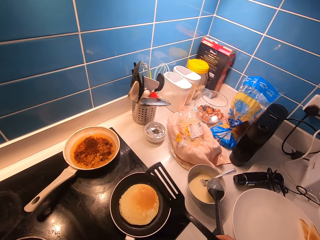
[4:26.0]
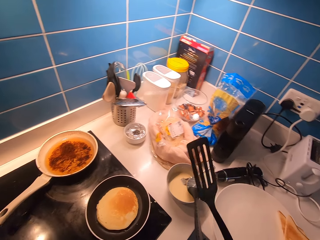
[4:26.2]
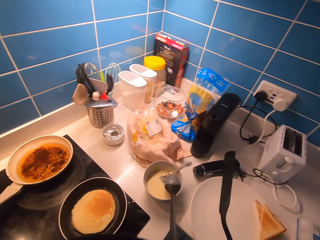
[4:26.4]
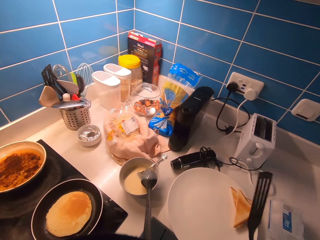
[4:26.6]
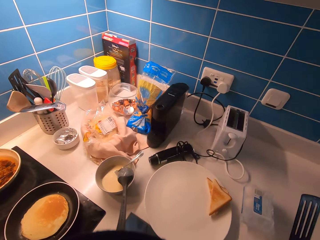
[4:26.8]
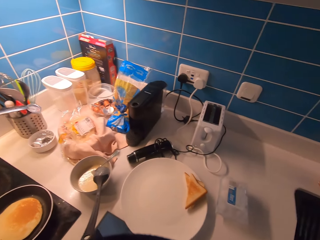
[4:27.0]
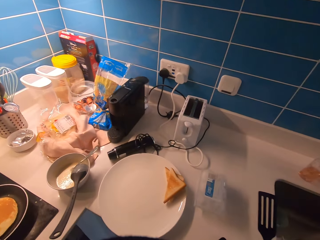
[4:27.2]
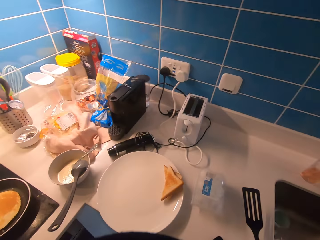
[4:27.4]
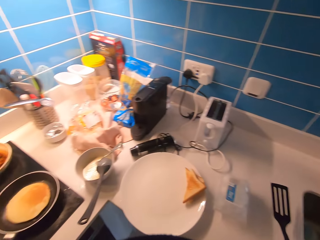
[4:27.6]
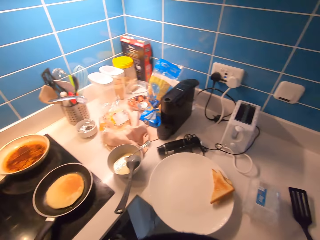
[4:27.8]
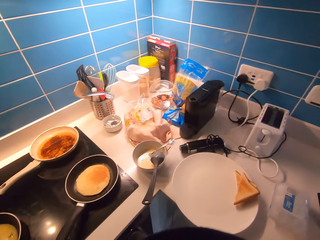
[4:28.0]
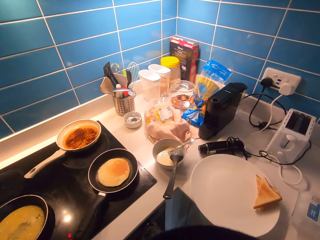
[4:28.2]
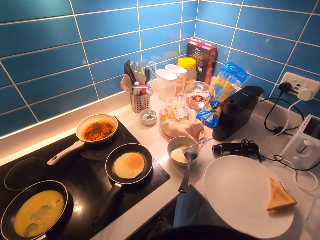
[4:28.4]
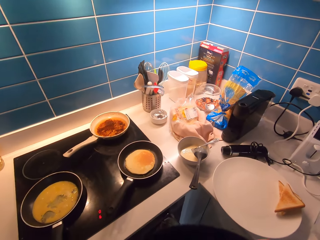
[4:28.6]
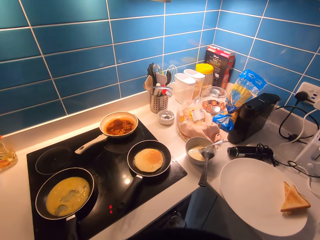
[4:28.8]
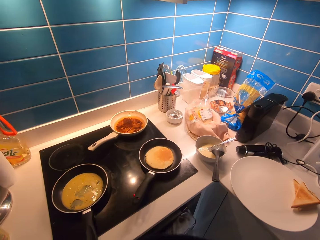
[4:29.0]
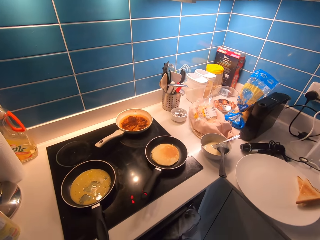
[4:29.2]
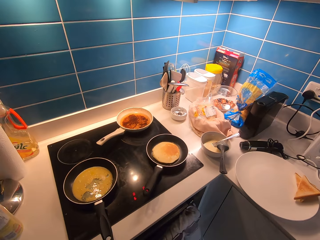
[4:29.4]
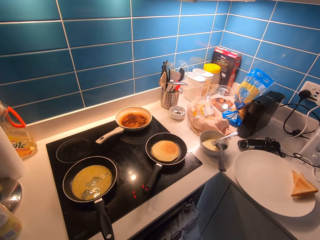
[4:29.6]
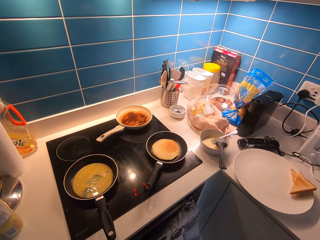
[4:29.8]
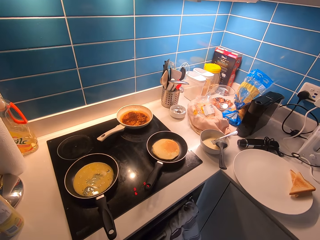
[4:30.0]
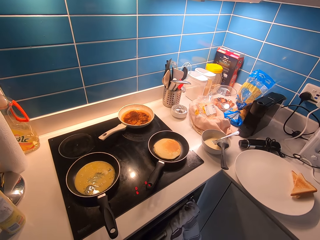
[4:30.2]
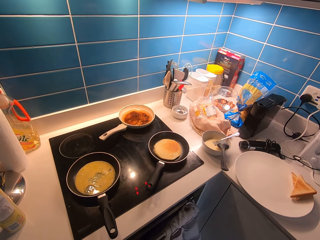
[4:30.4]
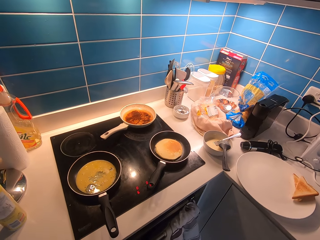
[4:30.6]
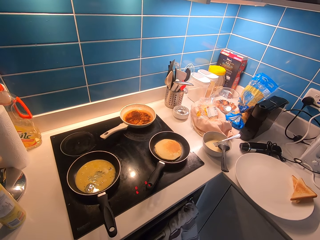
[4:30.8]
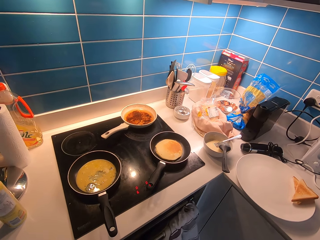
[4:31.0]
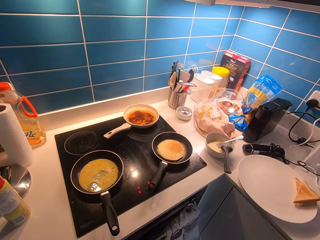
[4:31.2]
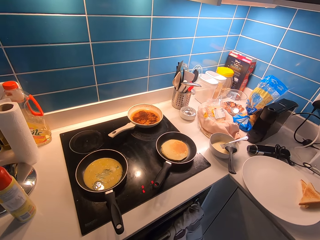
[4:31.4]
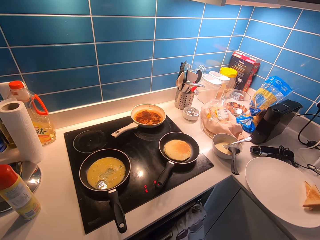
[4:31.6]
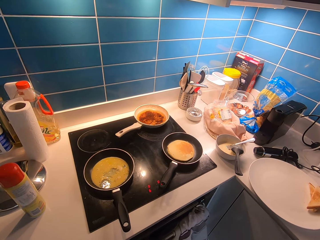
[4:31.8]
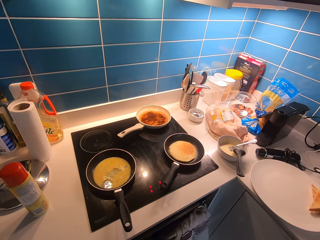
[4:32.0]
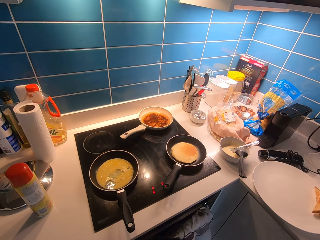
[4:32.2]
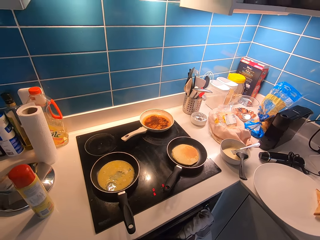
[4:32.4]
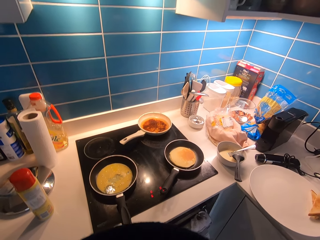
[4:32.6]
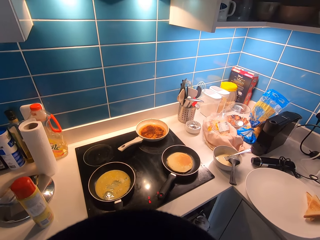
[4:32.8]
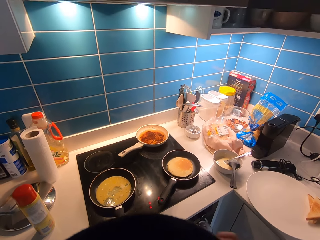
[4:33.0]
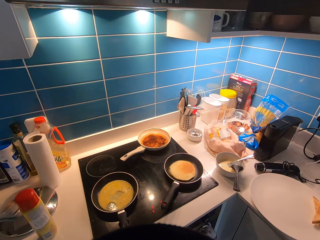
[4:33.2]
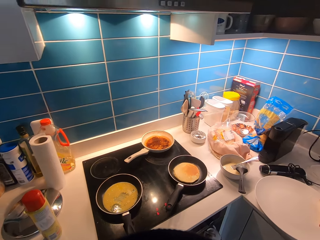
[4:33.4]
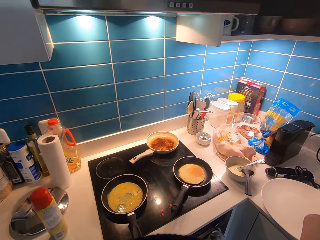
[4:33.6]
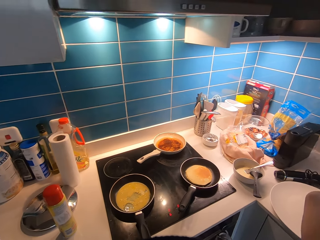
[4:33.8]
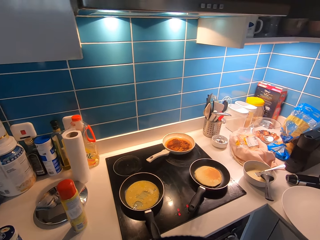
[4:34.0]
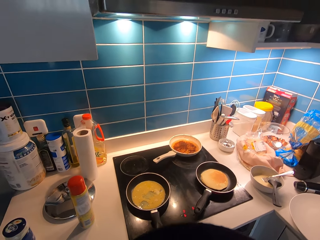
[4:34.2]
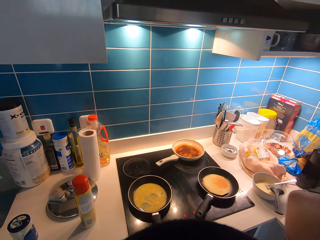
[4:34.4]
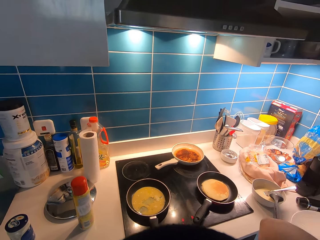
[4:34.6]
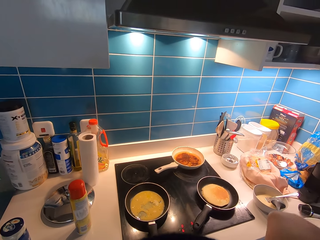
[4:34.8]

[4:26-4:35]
The camera wearer puts the turner spoon on the counter. They look around.

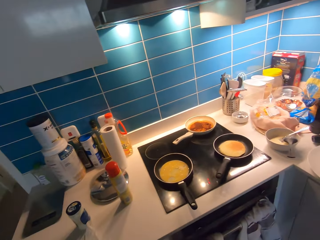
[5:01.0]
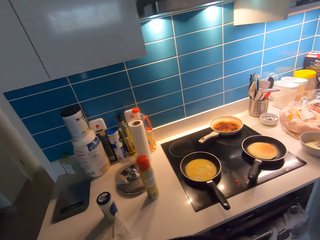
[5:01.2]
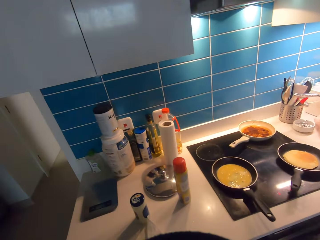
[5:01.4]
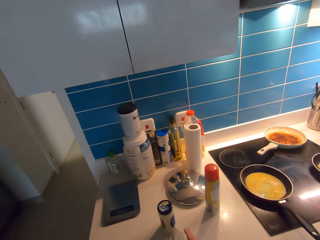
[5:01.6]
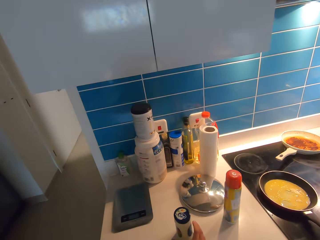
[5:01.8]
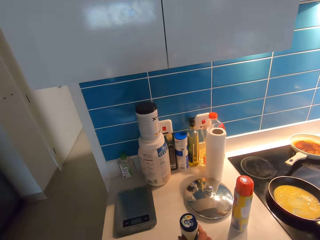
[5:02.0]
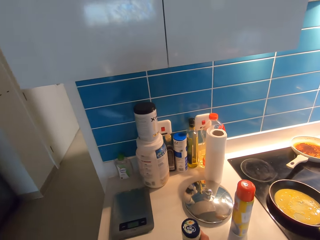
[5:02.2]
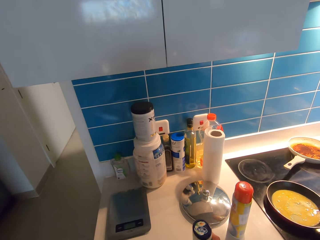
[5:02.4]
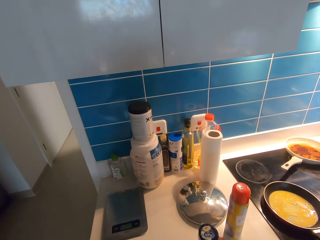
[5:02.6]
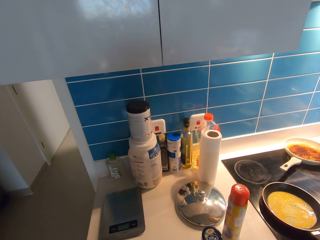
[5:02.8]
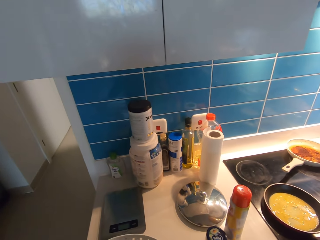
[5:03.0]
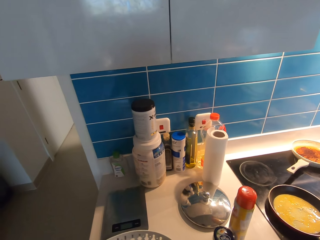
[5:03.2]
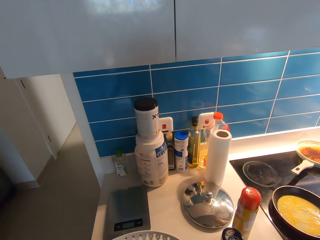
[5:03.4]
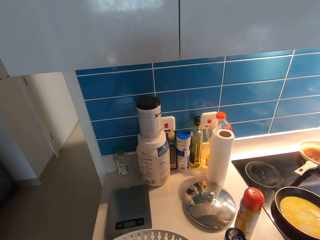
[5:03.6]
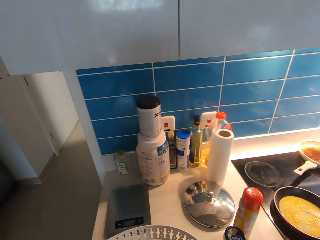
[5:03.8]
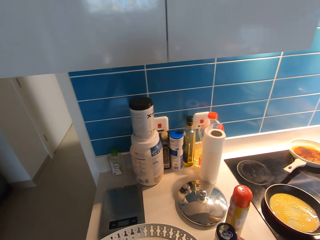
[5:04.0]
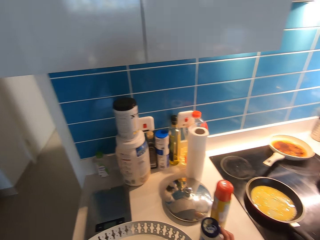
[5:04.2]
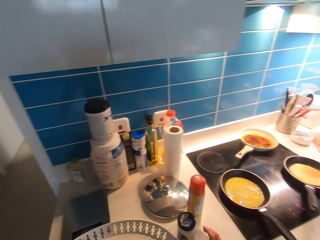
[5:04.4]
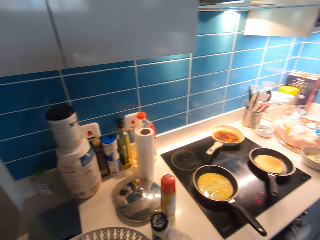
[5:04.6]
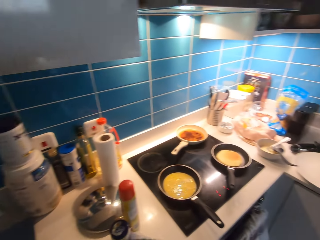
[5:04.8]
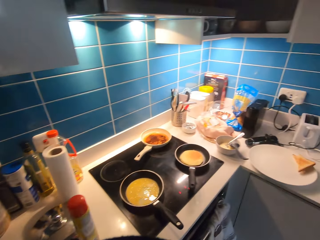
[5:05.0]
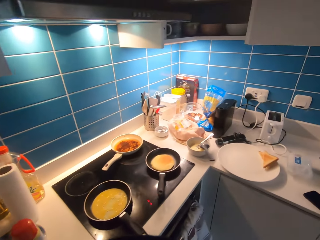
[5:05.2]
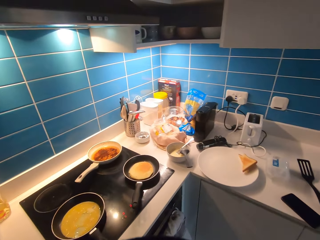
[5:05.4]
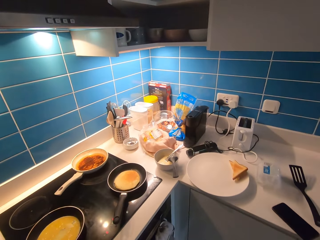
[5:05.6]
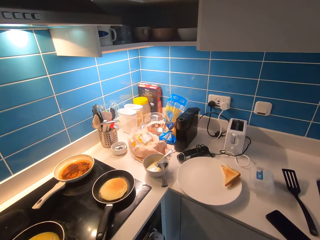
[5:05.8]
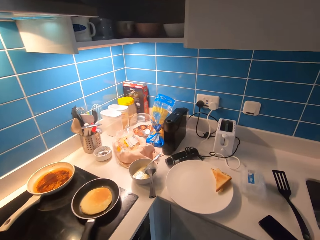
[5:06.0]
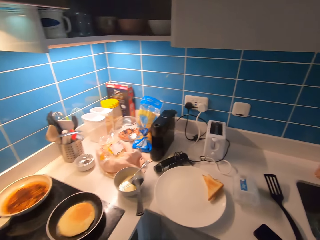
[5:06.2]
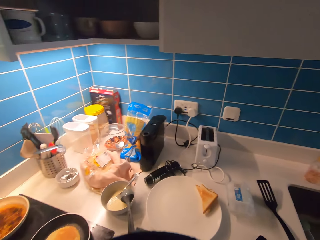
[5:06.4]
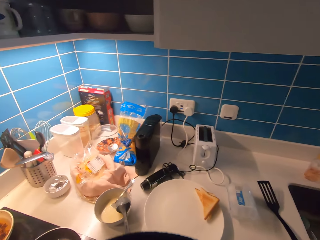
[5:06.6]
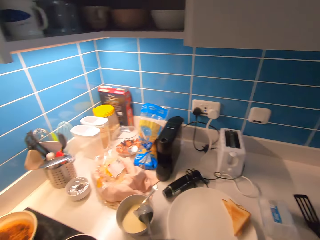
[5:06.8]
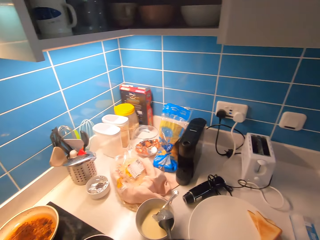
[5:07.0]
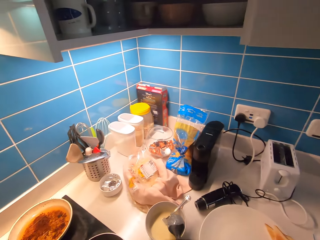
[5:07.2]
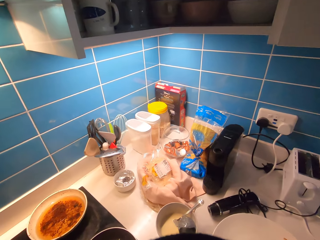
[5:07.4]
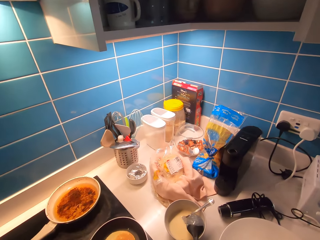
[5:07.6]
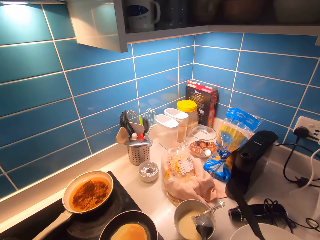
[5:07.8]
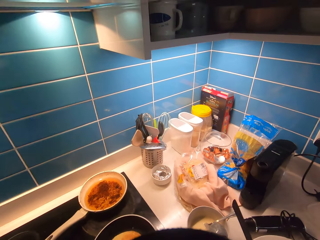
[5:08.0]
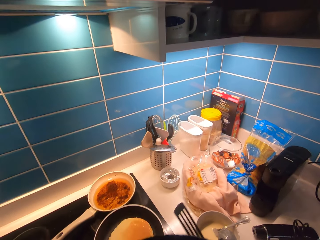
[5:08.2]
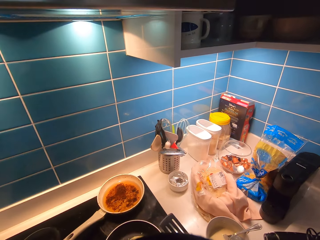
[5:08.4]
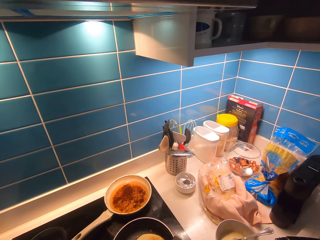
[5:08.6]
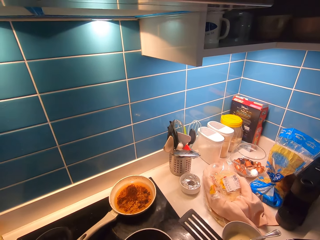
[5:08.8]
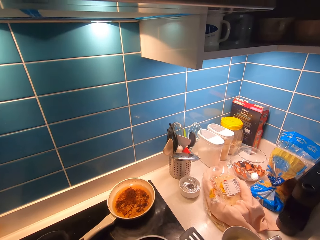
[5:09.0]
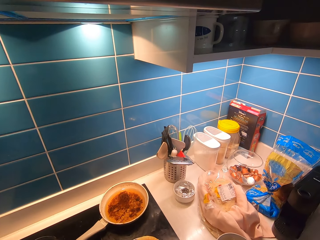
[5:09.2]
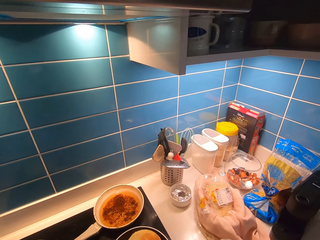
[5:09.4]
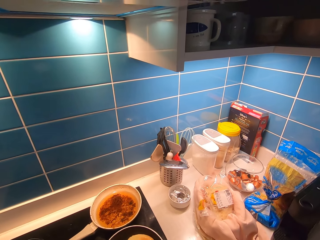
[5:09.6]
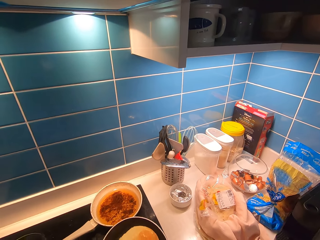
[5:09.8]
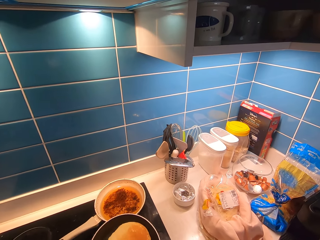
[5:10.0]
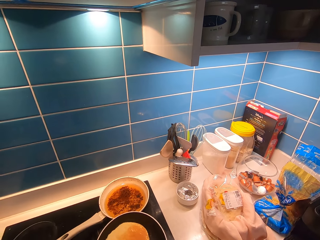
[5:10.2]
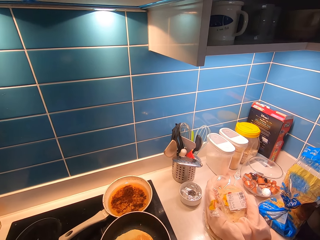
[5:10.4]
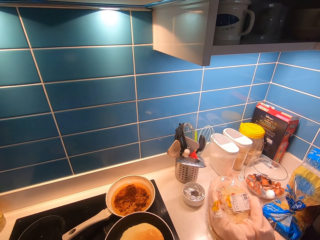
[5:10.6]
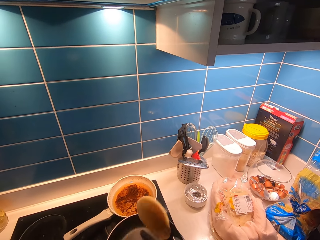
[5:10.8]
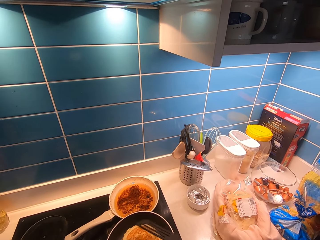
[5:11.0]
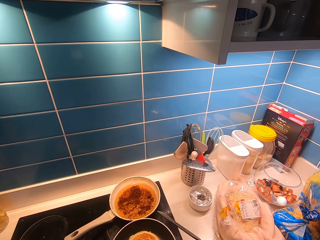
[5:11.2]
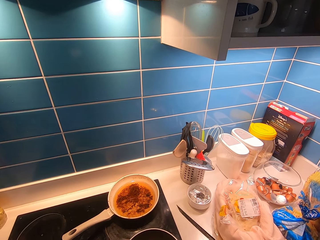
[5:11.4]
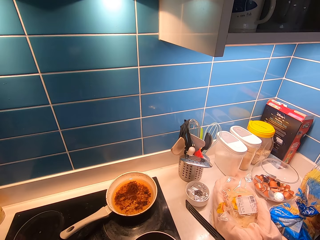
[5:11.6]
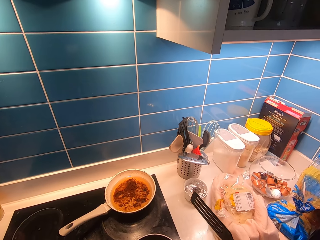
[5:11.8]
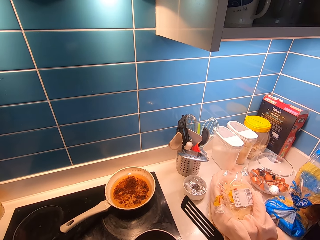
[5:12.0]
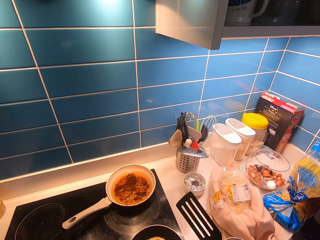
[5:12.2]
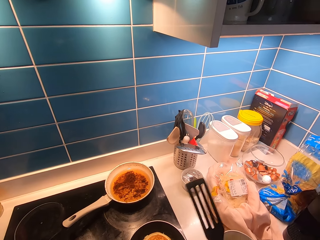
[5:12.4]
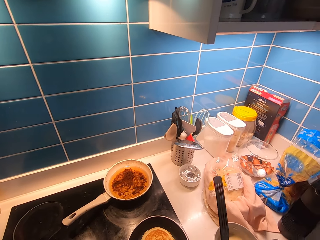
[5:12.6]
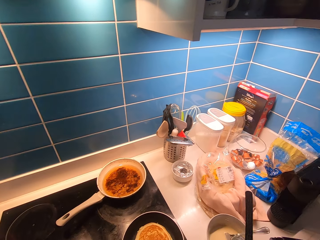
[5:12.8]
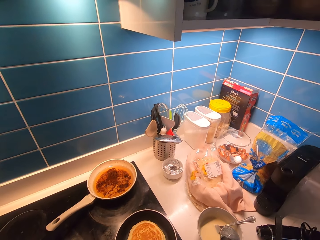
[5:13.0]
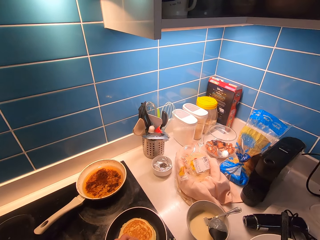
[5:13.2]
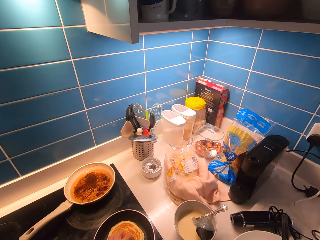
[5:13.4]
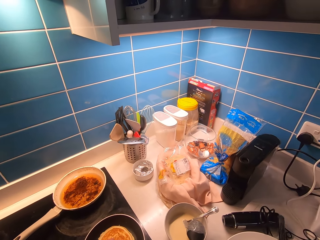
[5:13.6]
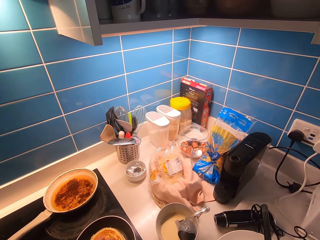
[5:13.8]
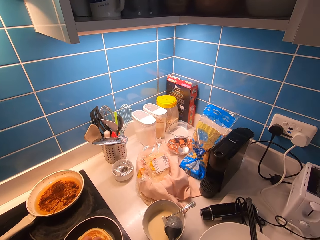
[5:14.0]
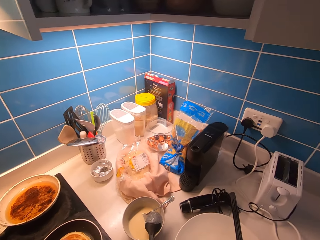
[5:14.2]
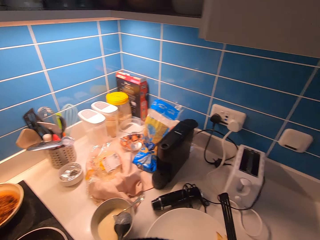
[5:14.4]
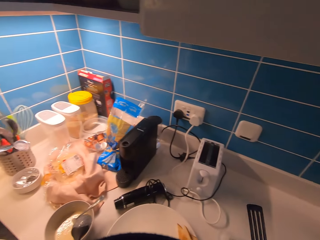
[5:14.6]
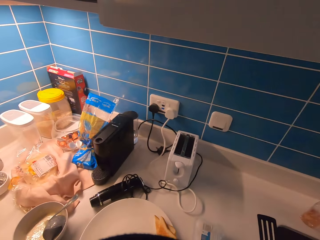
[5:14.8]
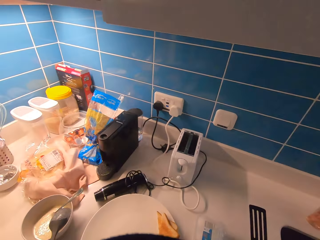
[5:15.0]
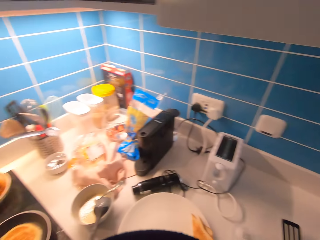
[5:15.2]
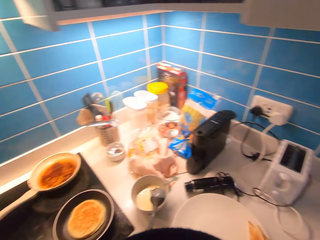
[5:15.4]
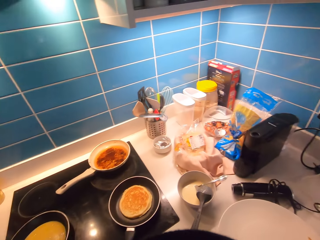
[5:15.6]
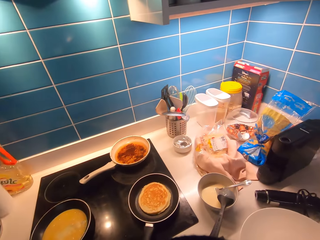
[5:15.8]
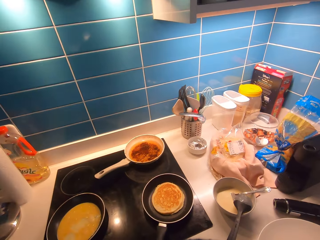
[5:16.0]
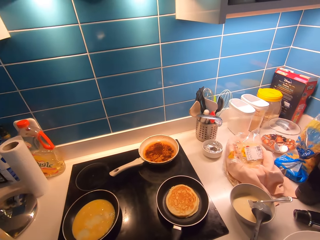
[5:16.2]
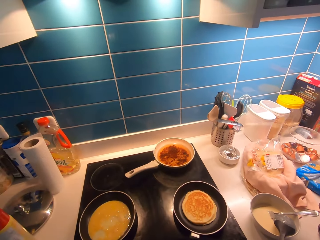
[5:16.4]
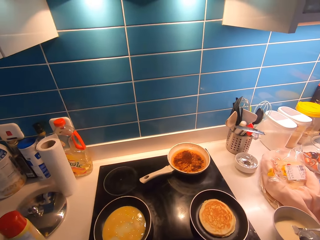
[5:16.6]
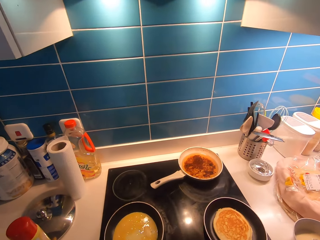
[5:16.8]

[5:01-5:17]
The camera wearer adjusts the position of the mayonnaise jar on the kitchen countertop. They turn the pancake. They stare around.
